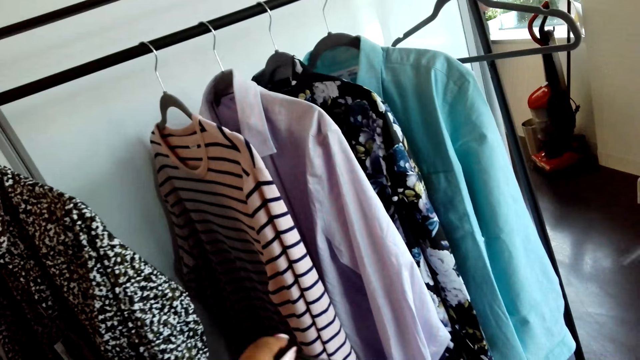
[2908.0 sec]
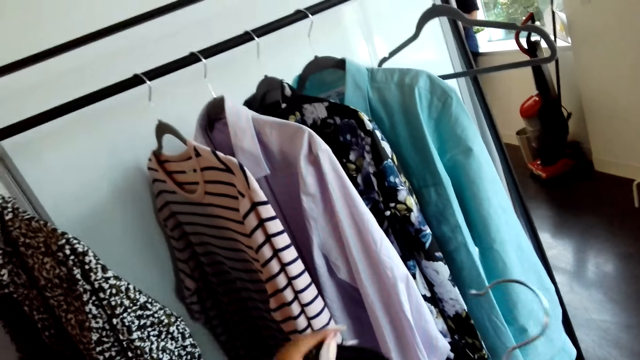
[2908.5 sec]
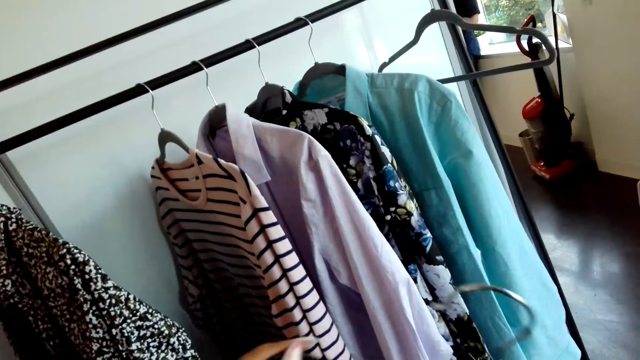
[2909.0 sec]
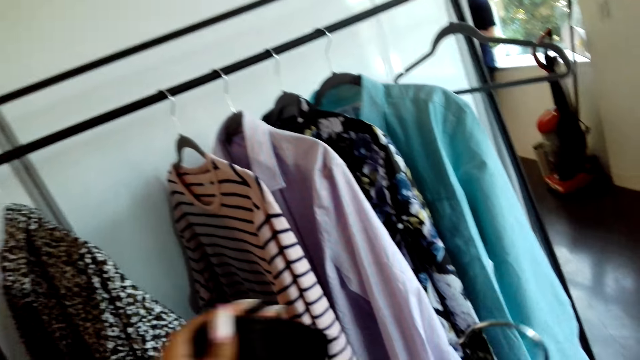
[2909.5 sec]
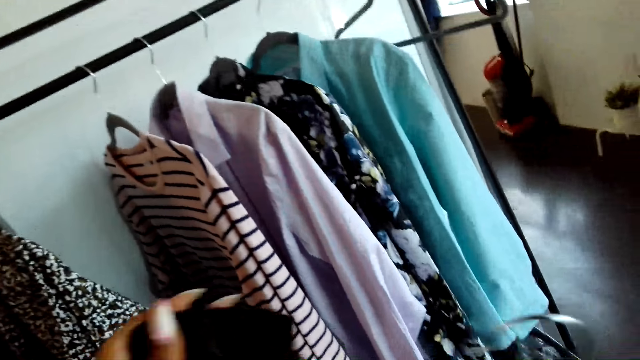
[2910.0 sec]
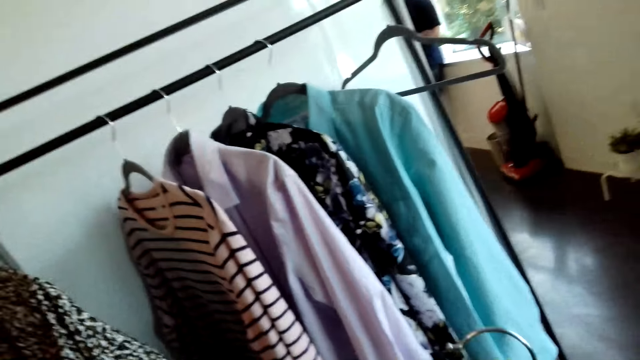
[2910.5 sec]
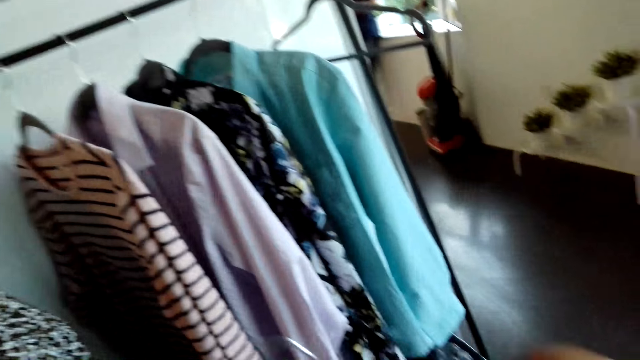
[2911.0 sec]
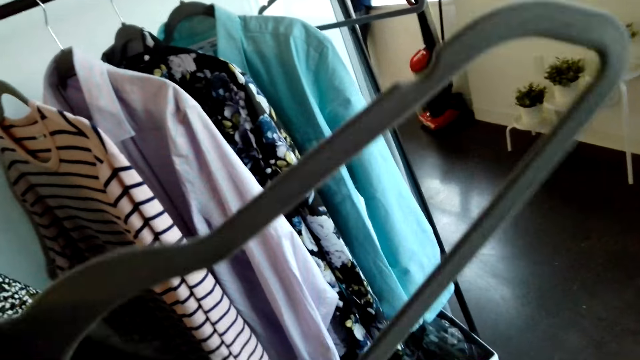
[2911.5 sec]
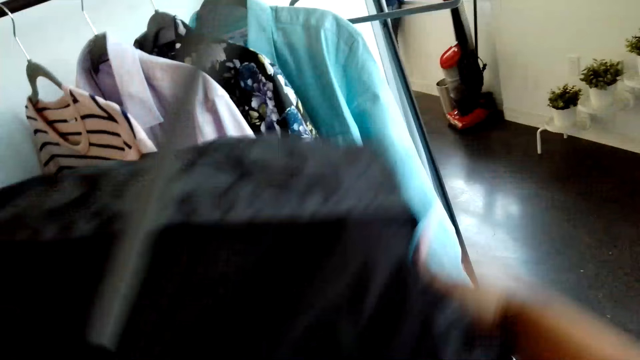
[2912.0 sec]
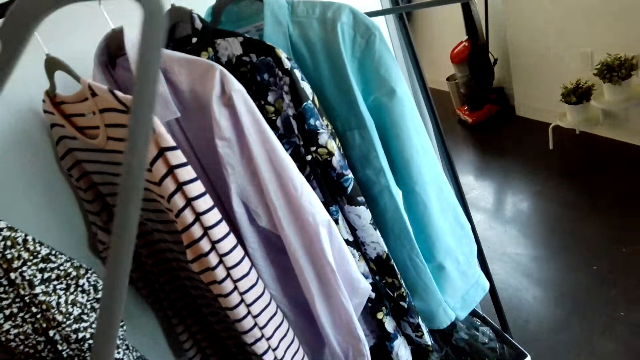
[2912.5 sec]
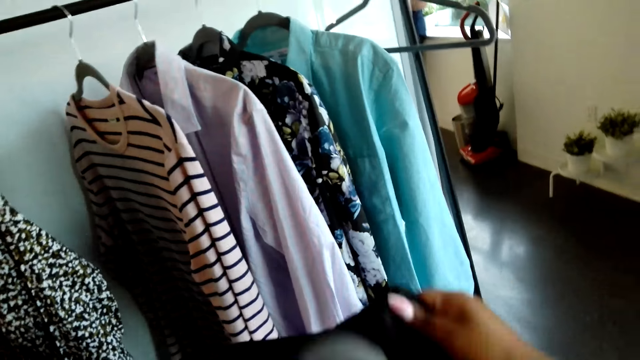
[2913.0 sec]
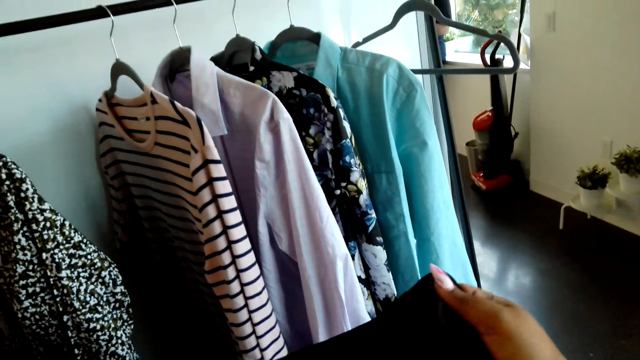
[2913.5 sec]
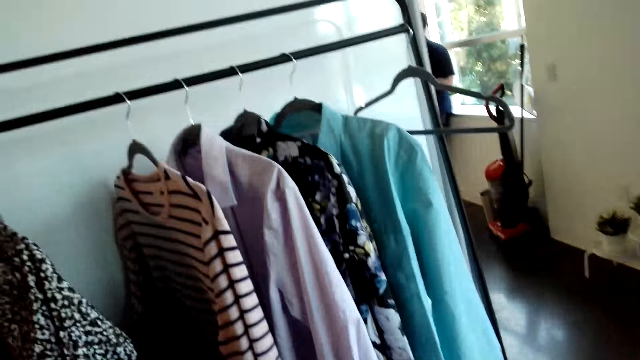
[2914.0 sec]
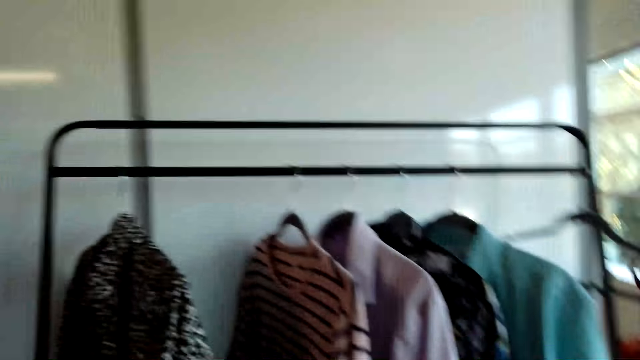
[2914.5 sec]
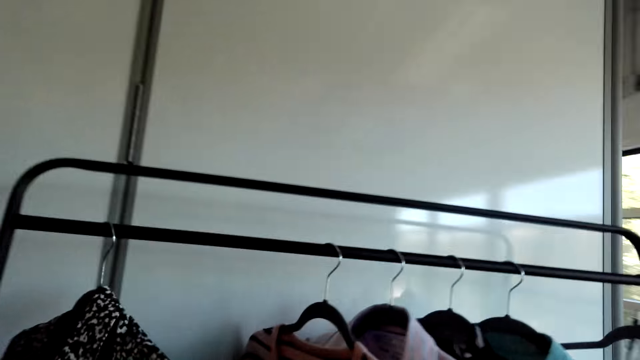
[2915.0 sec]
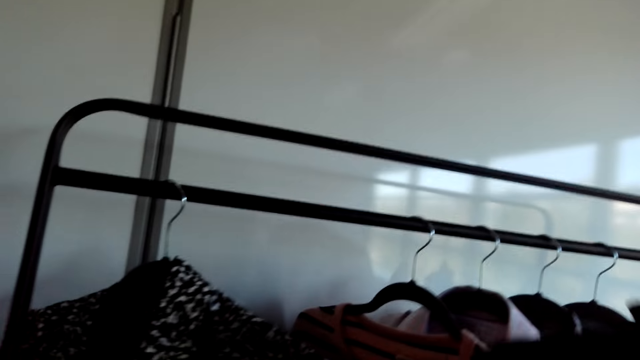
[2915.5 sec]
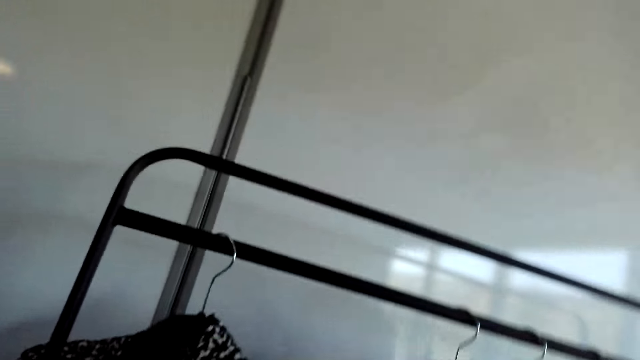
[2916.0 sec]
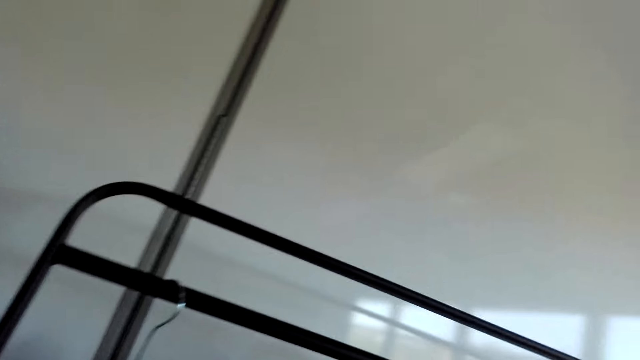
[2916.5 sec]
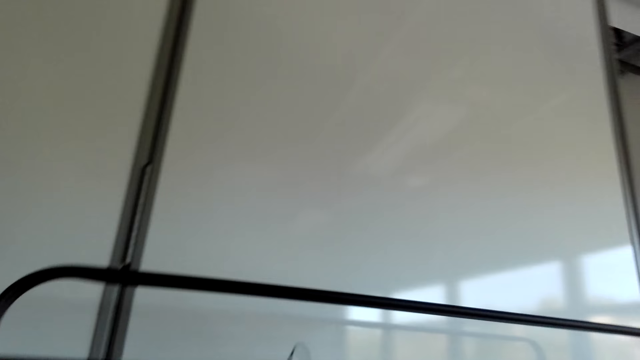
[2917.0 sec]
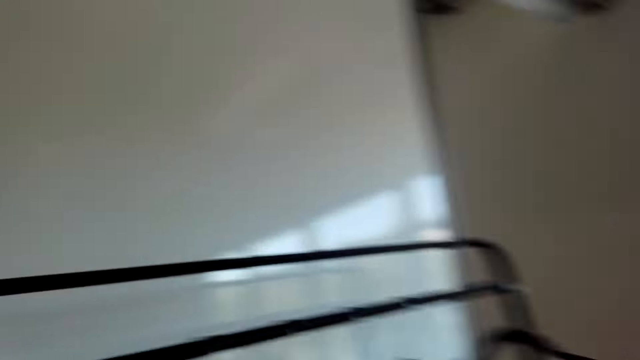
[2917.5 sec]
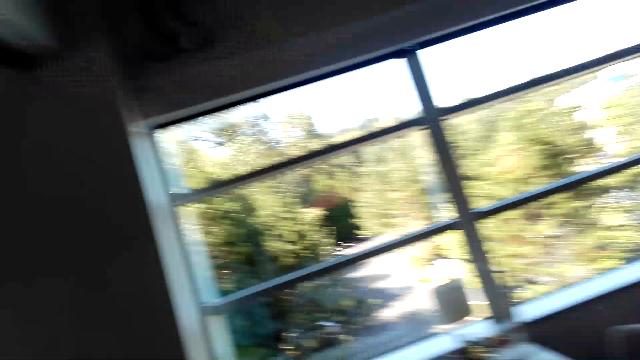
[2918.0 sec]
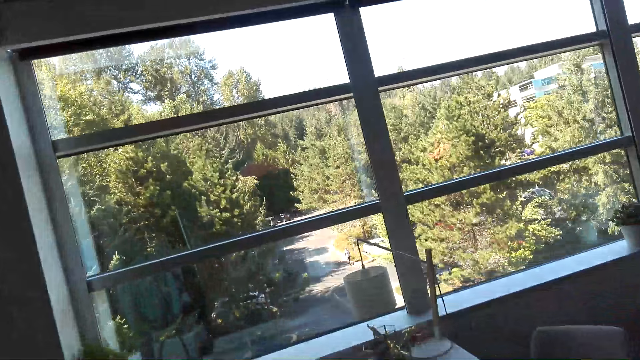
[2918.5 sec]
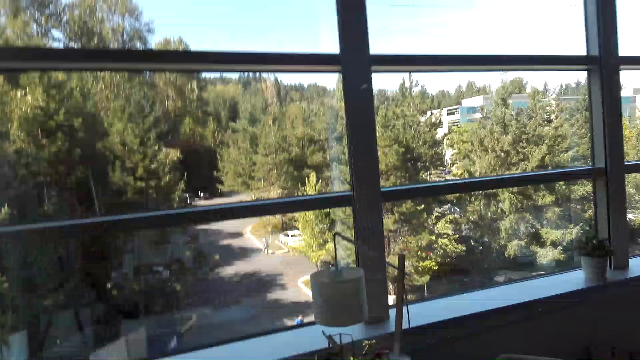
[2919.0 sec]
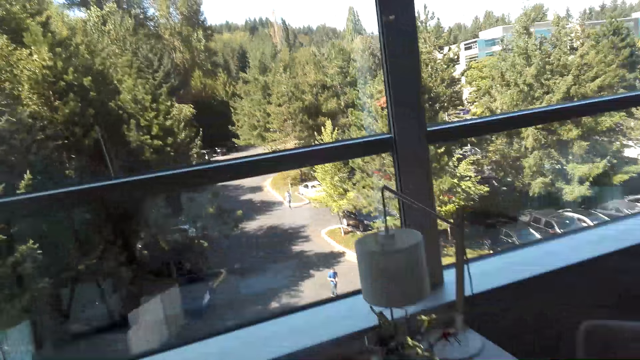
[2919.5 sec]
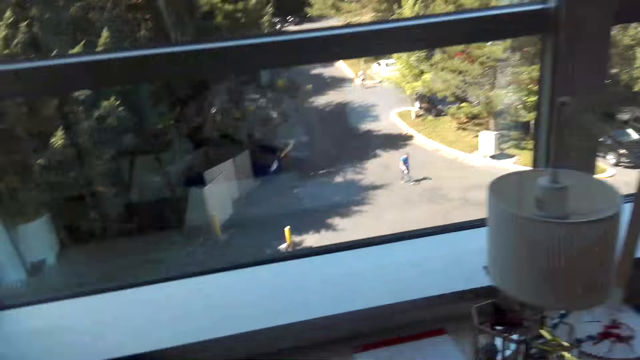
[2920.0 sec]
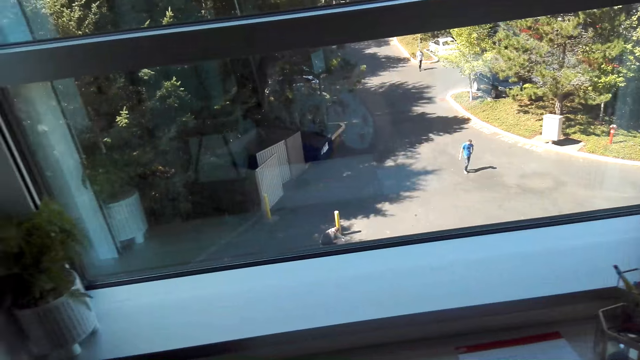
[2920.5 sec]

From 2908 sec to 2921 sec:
The camera wearer puts the jacket on the hanger. They hang the jacket on the hanger stand and pick up the phone from the table.

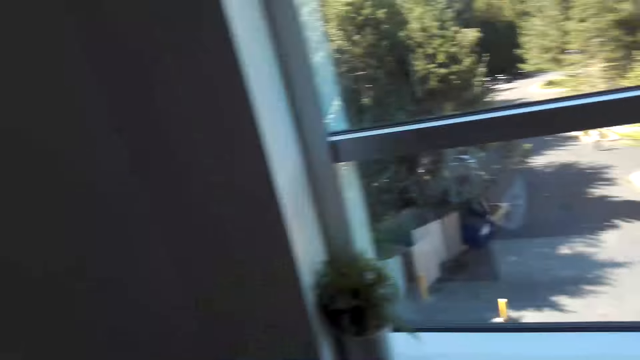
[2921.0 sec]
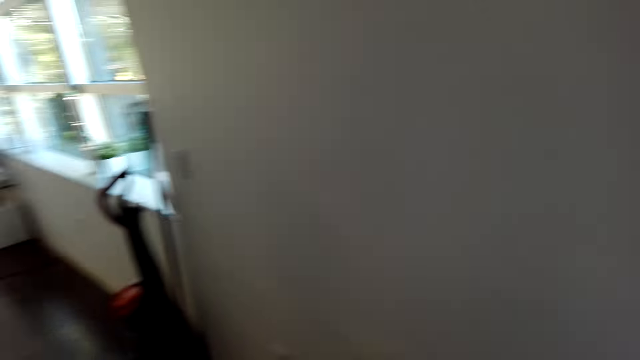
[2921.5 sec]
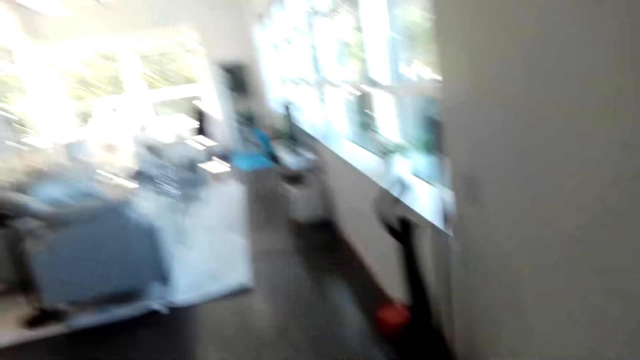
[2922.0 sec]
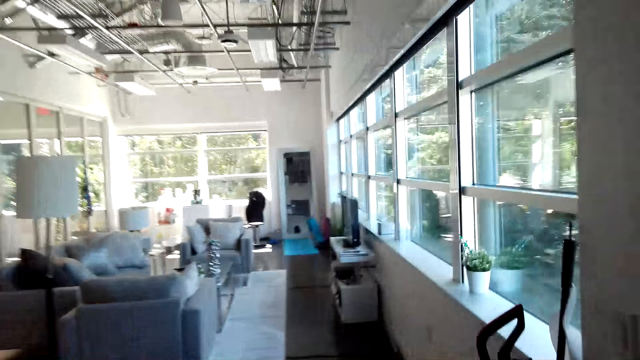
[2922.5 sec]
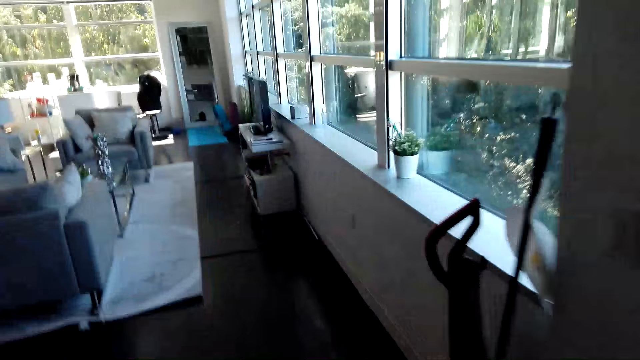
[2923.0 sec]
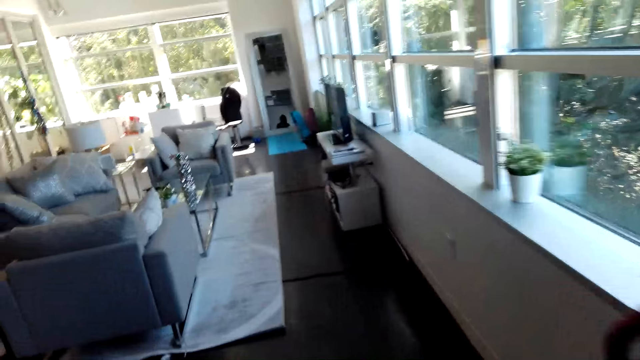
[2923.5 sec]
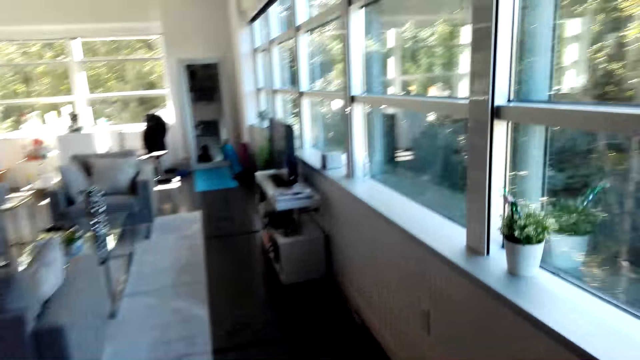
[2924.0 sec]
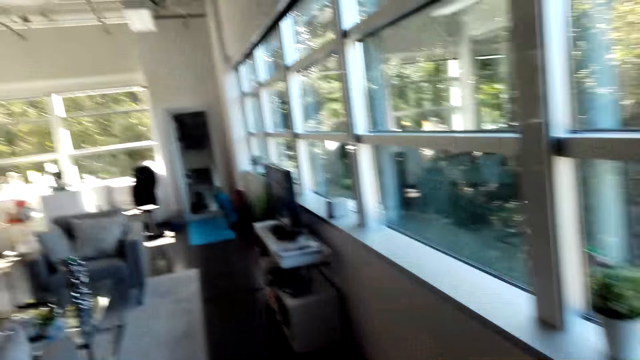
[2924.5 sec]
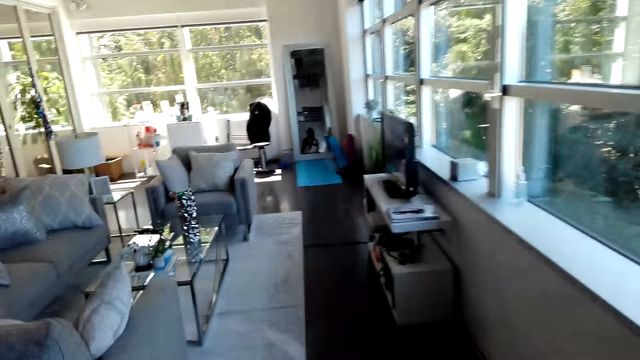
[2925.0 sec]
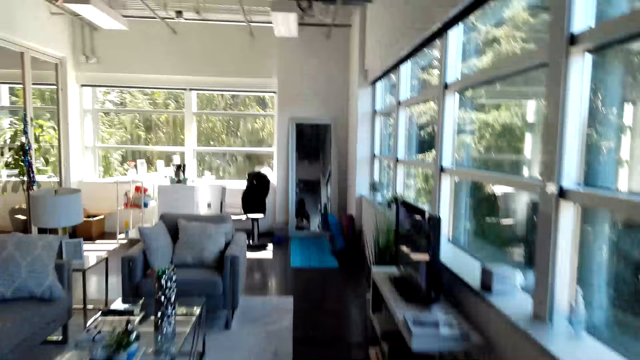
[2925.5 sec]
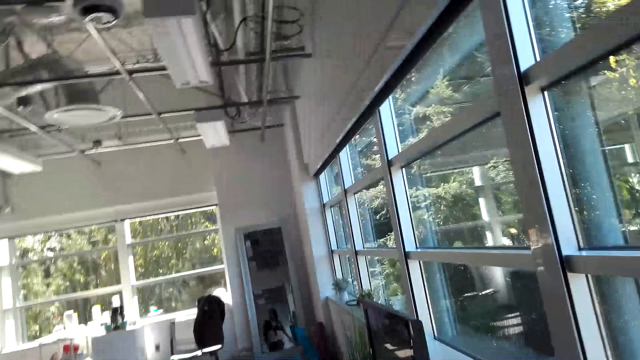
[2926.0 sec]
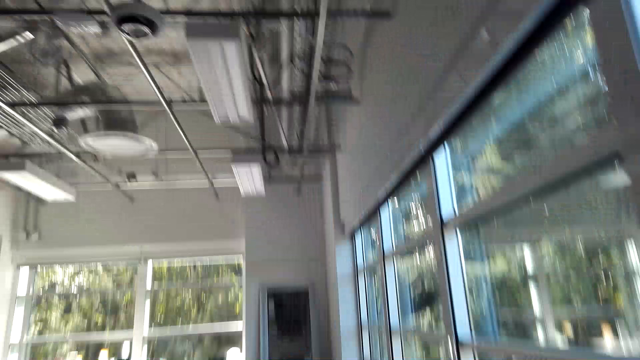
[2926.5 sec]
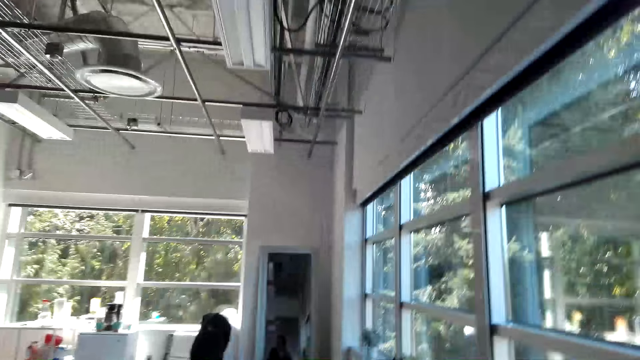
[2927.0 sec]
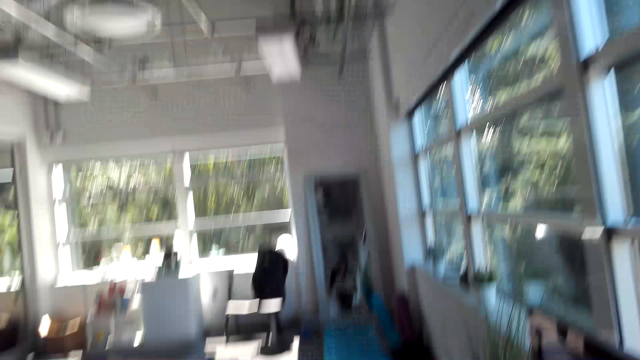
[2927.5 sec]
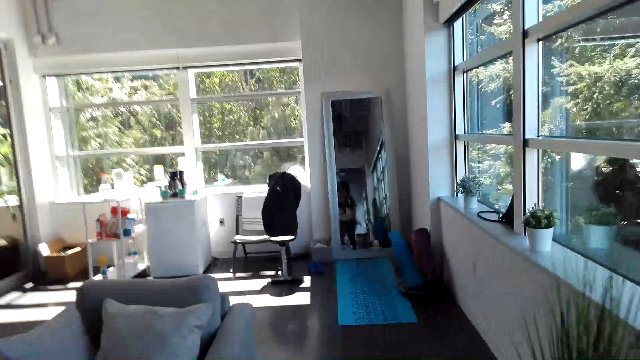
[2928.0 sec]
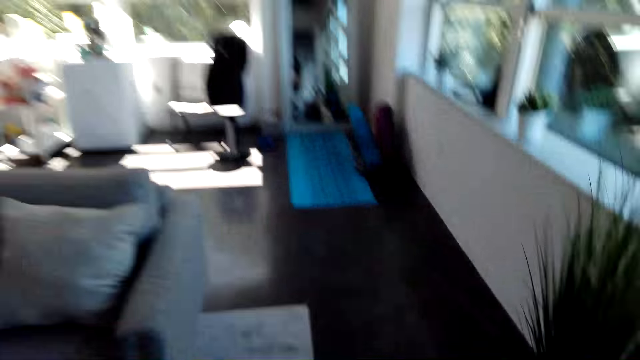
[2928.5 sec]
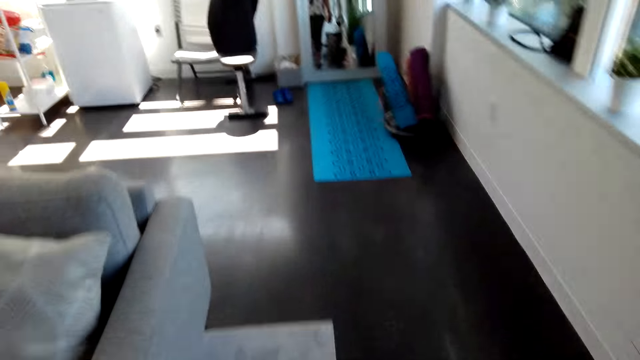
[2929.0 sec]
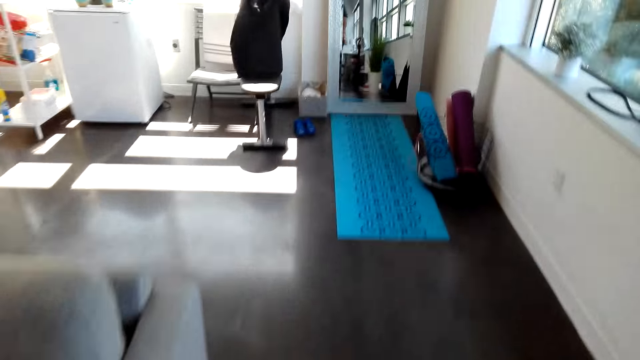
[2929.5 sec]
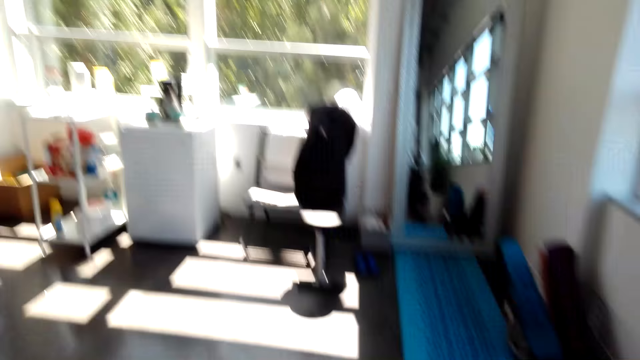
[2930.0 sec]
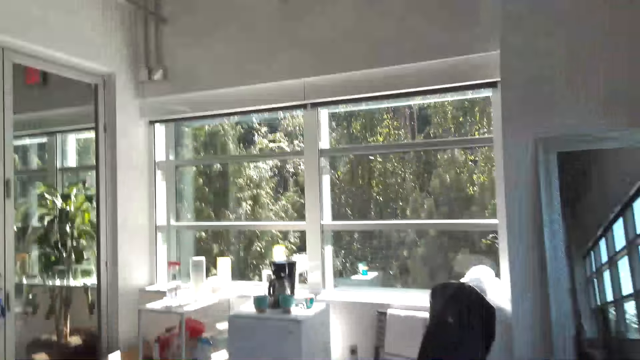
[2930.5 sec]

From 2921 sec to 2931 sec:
The camera wearer walks to the living room.
